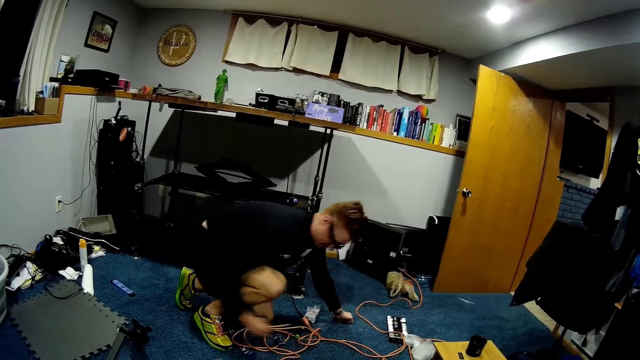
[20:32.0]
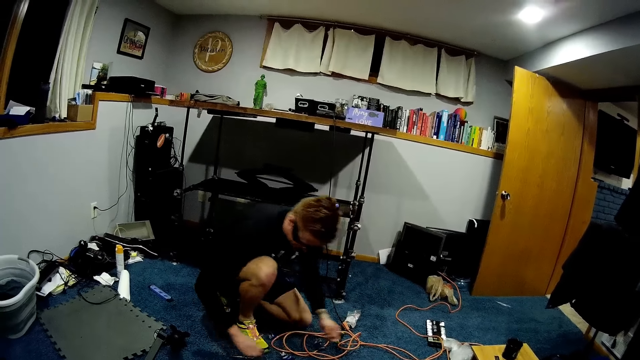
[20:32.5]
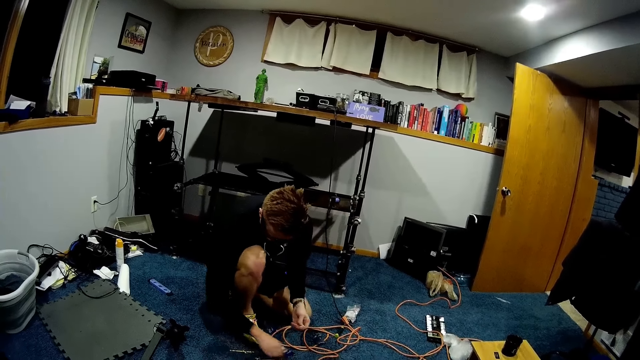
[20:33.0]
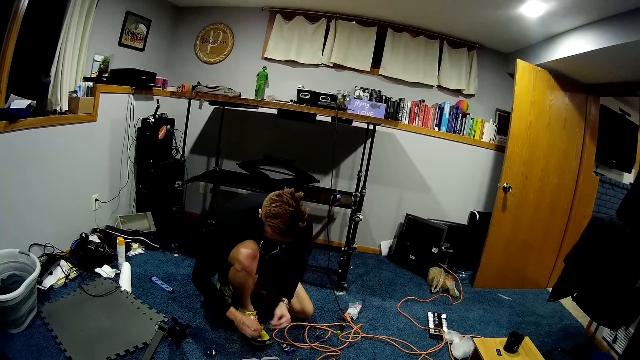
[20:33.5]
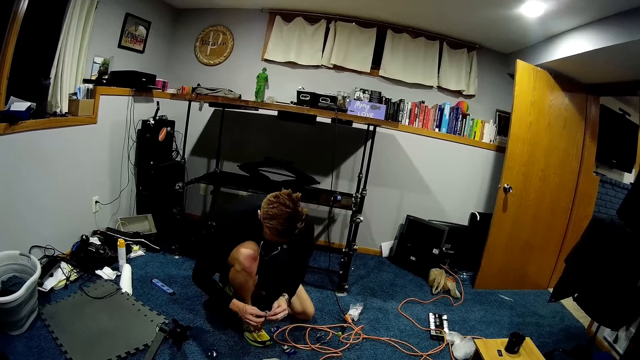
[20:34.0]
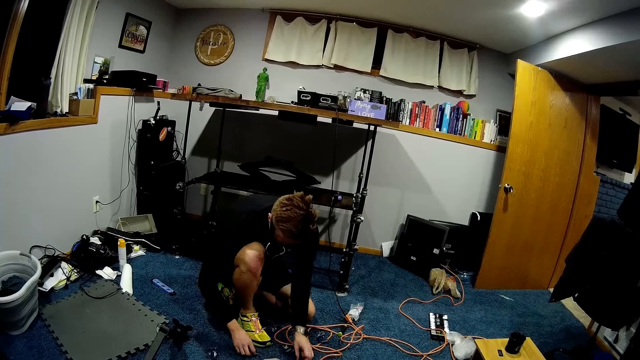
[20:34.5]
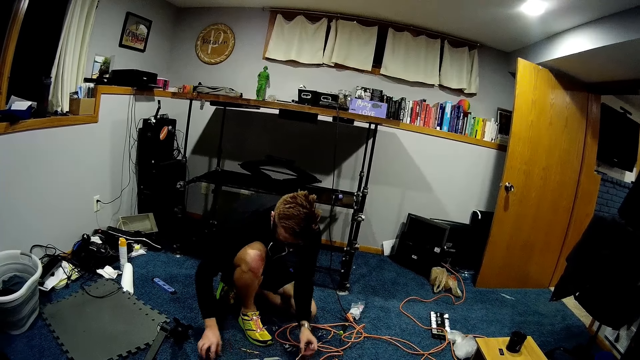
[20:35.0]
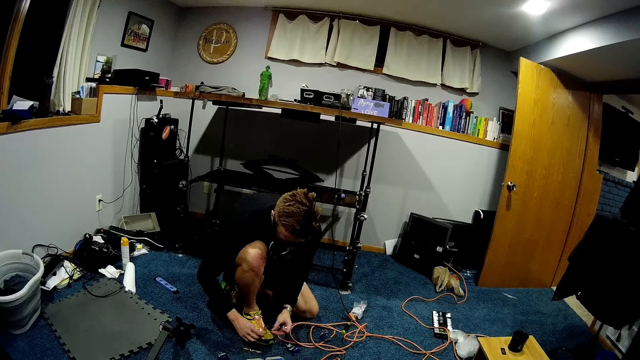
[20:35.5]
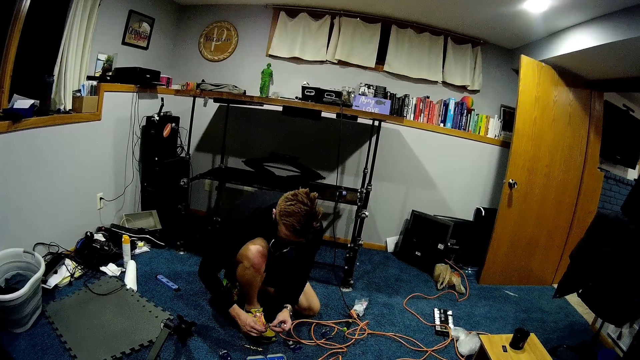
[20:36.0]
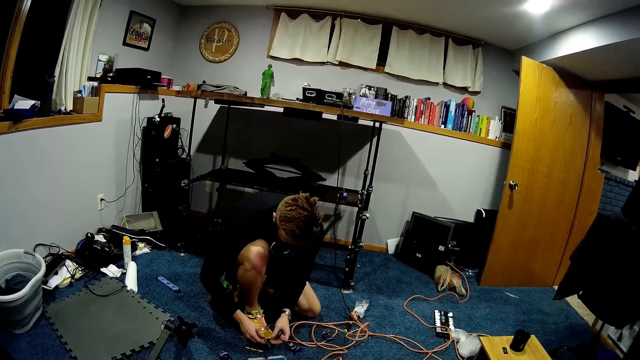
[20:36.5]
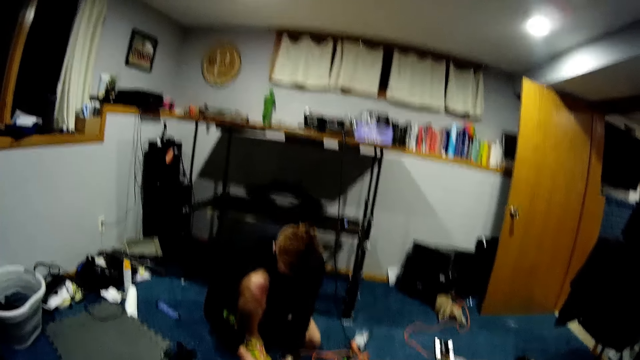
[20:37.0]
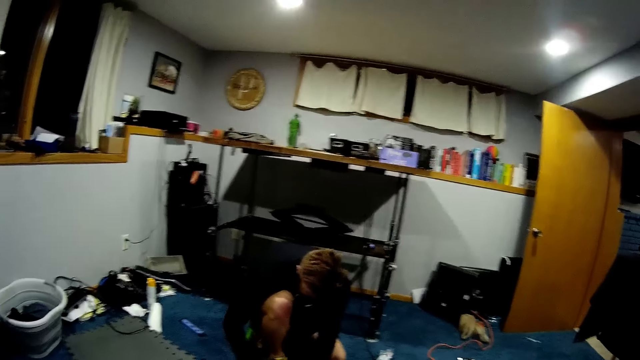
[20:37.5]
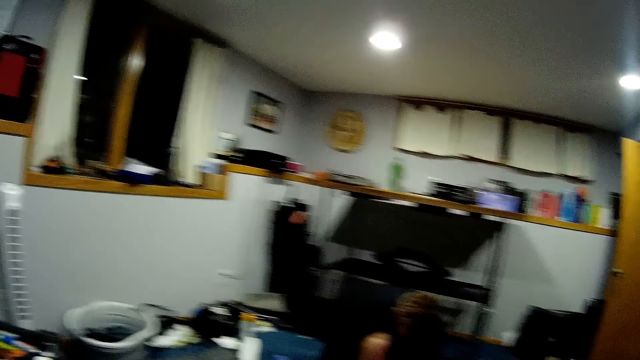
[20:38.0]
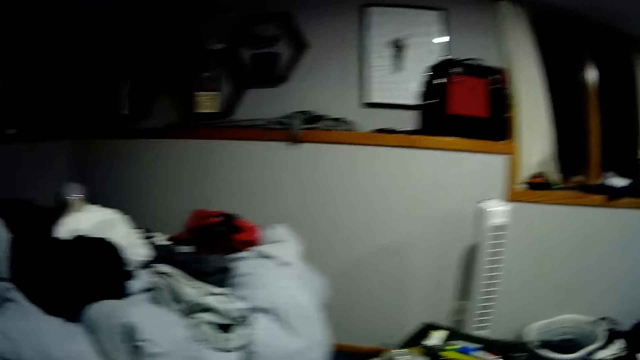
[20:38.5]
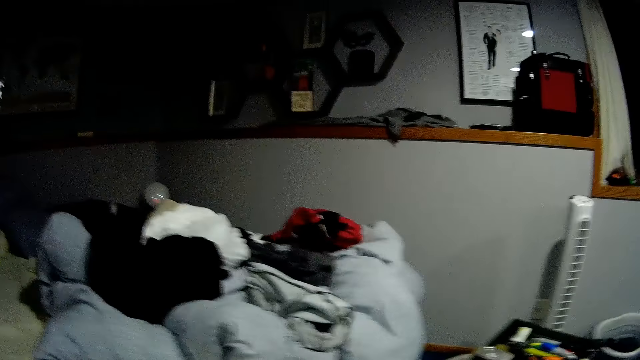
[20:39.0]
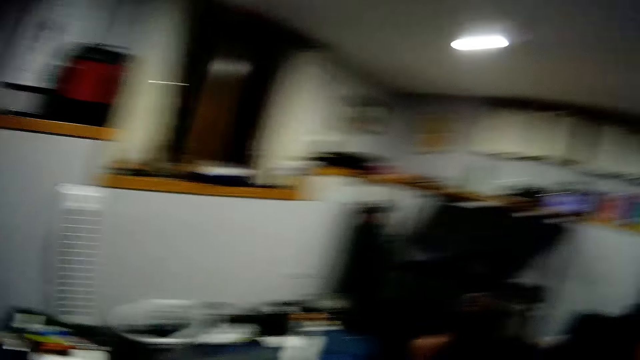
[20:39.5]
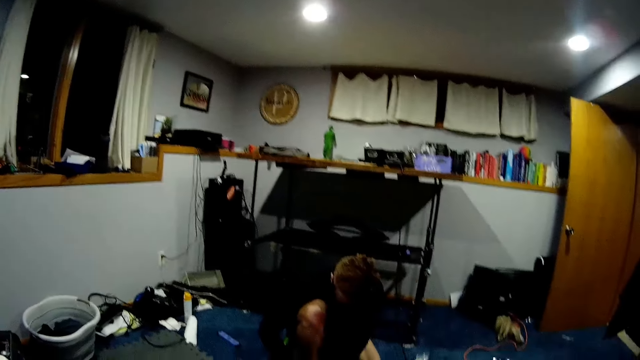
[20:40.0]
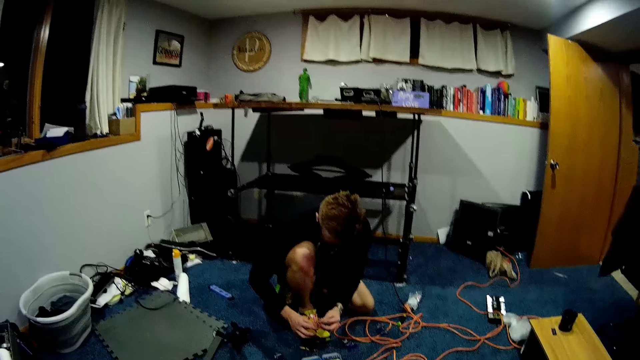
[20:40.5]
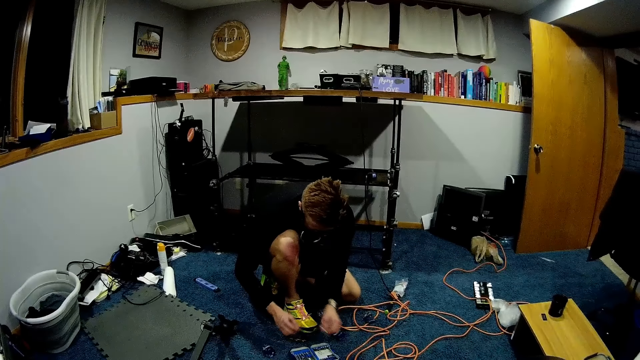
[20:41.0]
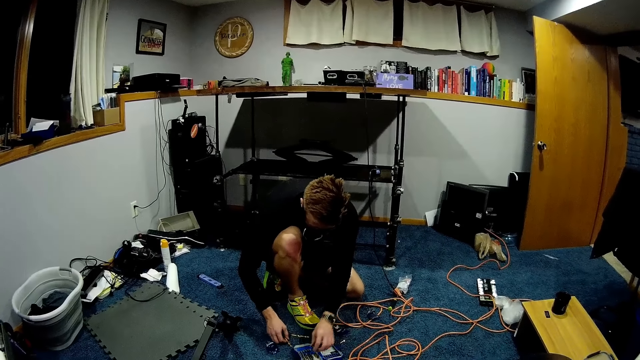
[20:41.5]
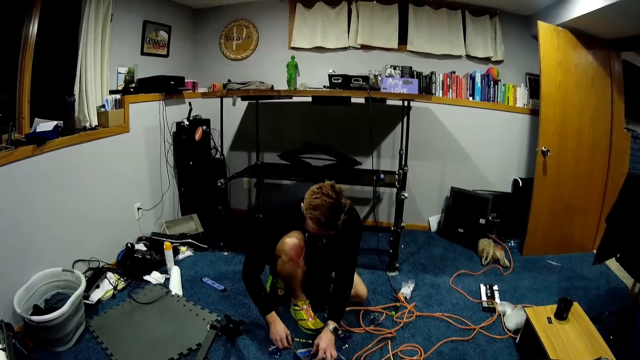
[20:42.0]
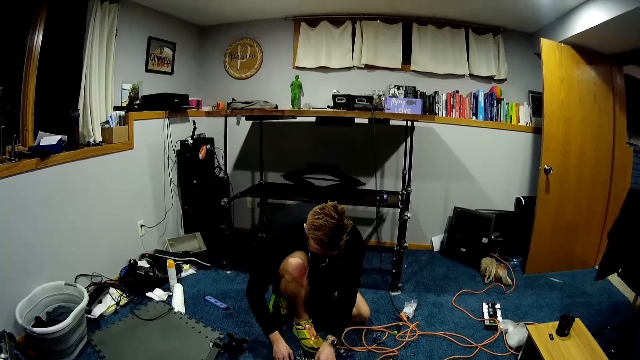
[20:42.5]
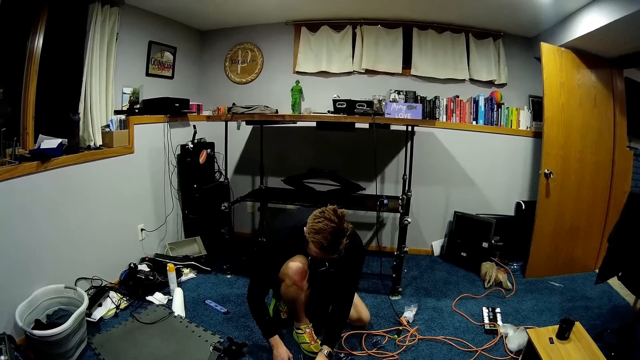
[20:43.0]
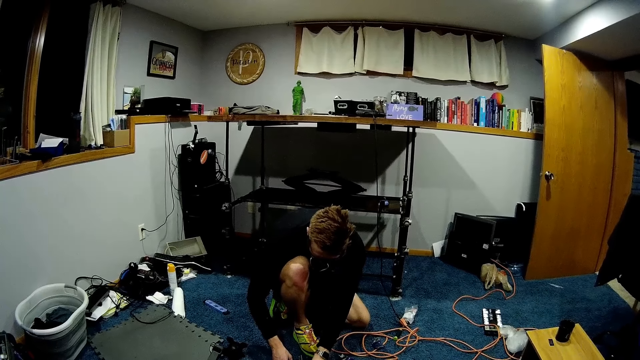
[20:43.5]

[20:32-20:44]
A man picks up a screwdriver from the floor with his right hand. The man holds the screwdriver and bolt in both hands. The man drops the screwdriver and bolt in both hands. The man picks up the screwdriver from the floor with both hands.

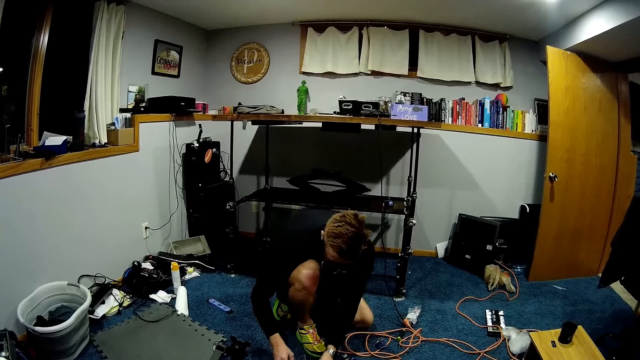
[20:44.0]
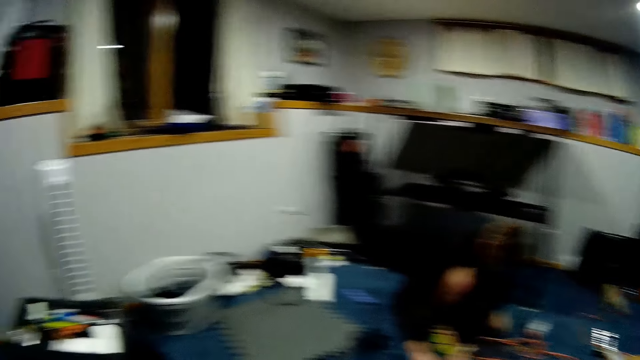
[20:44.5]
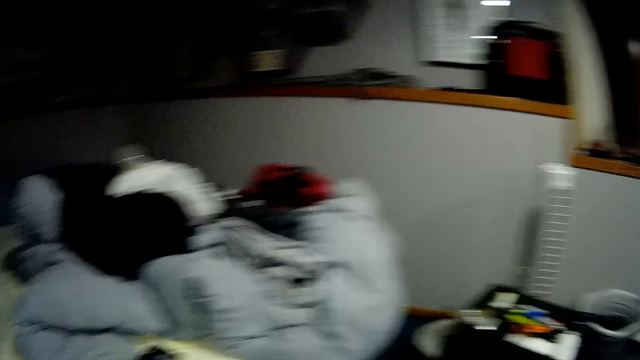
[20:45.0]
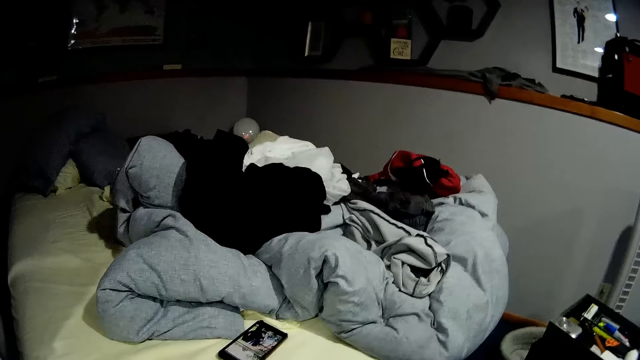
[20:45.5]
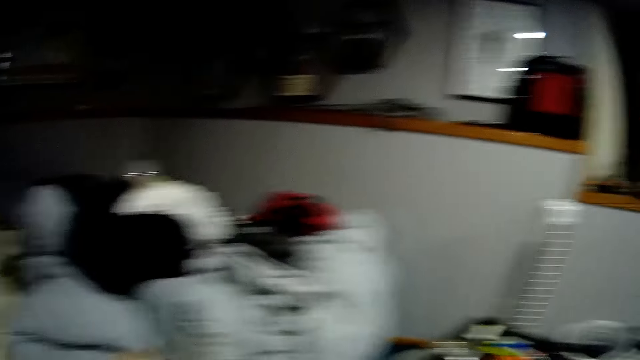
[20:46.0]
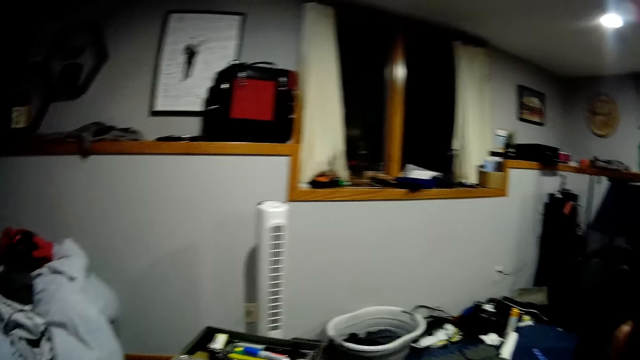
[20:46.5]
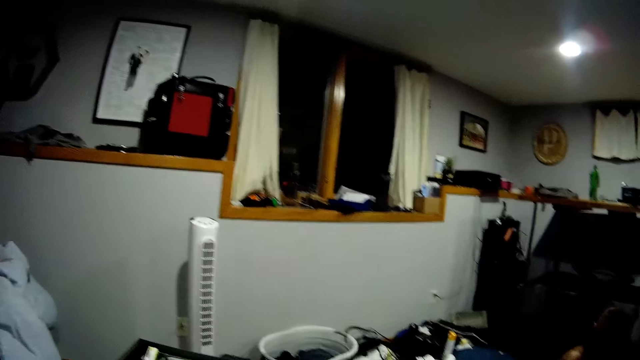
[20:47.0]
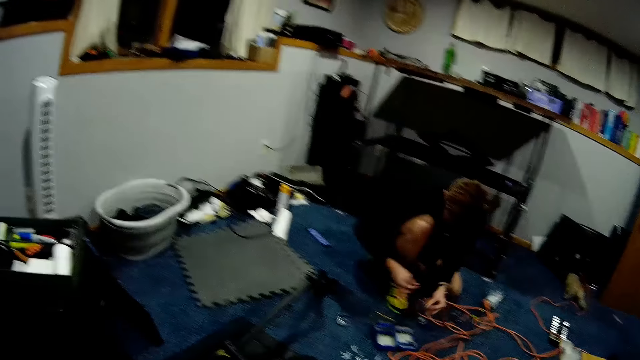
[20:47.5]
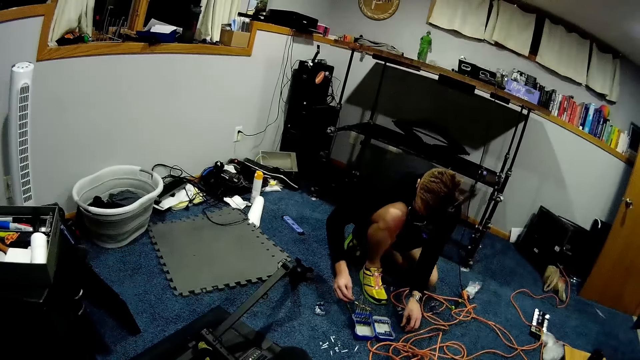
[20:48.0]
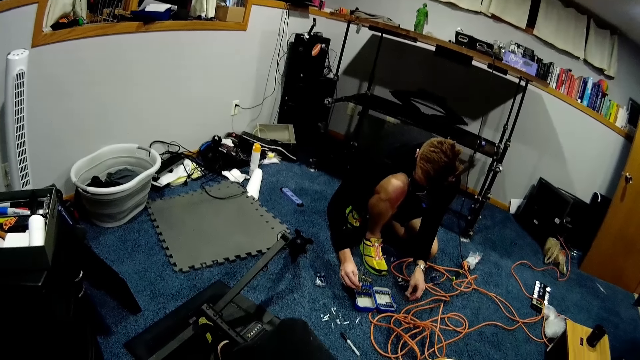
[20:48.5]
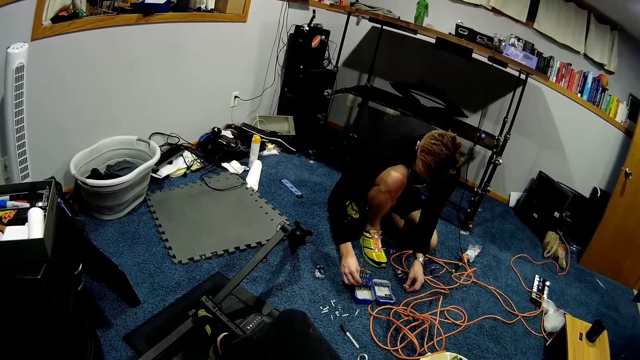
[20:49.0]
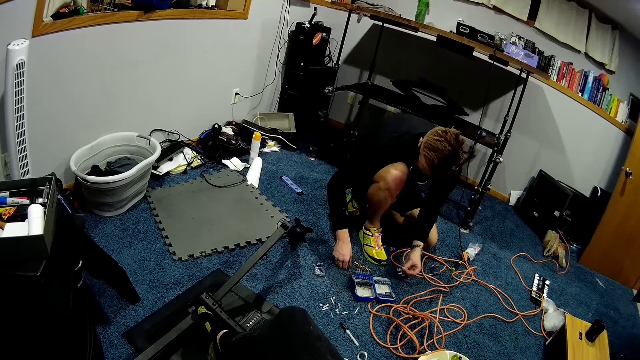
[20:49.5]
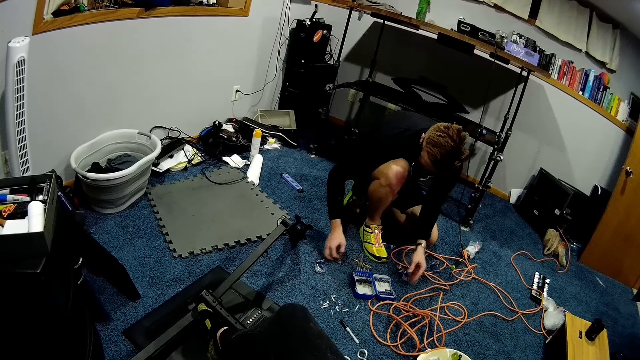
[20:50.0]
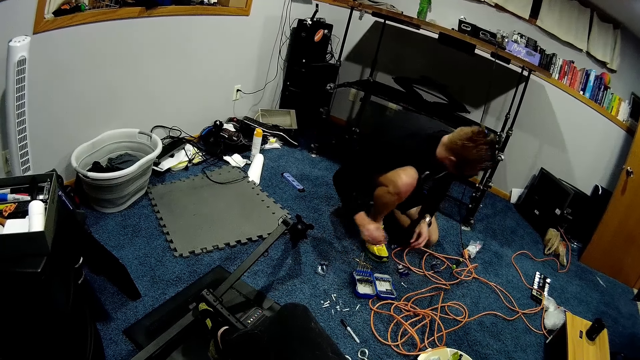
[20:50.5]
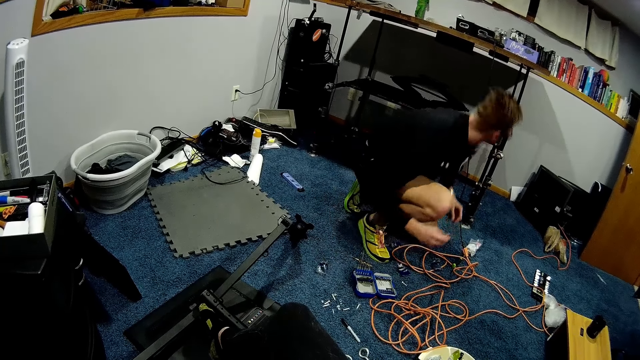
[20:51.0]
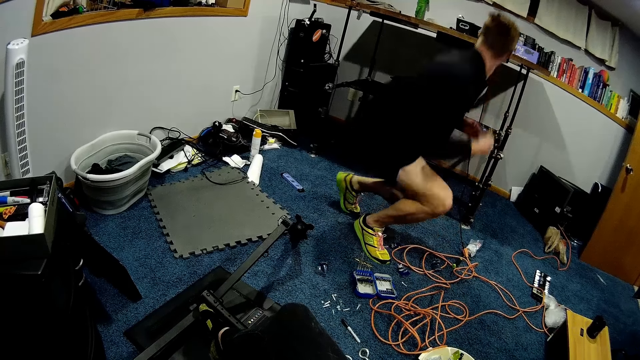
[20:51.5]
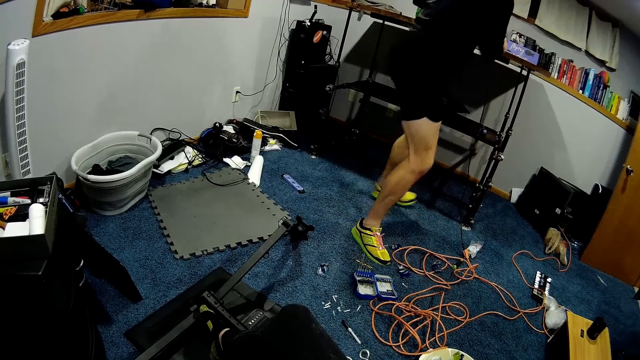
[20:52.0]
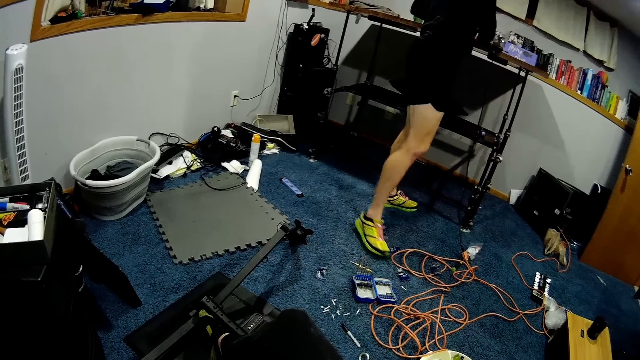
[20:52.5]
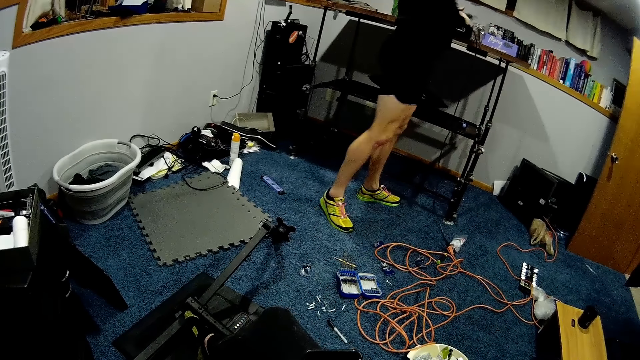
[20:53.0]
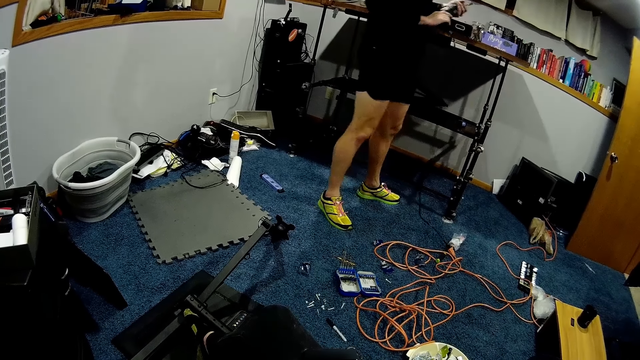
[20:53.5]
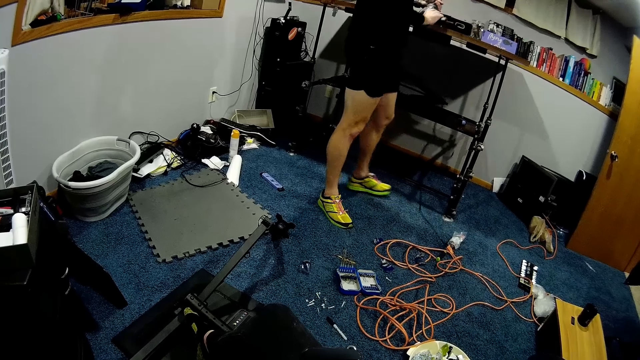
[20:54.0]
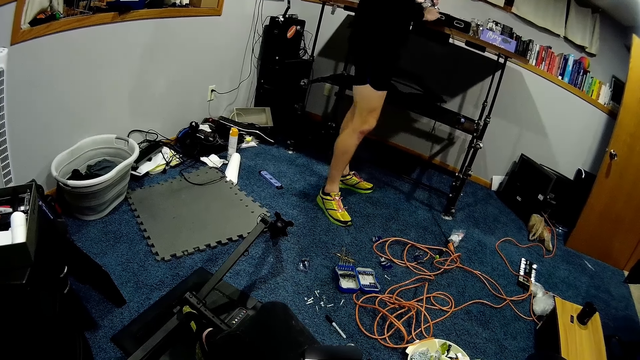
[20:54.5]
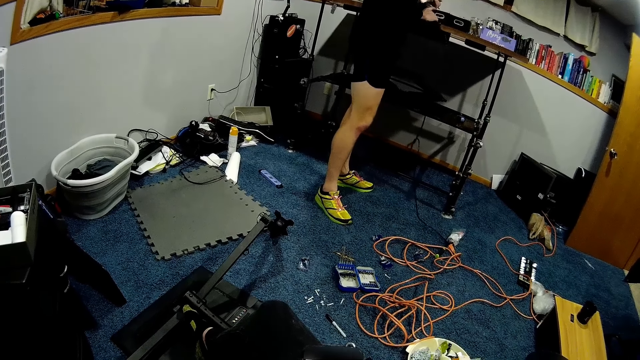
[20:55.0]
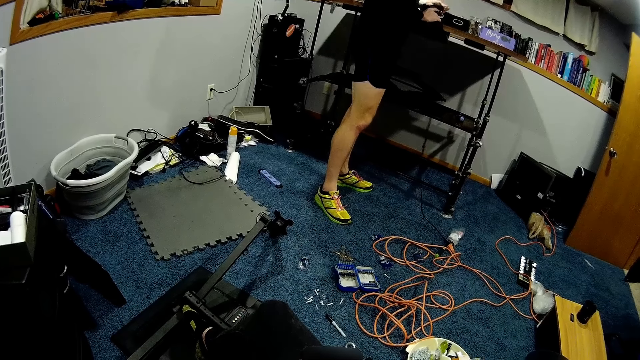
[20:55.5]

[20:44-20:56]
A man picks up screws. The man arranges the screwdriver in a screwdriver set. The man stands. The man holds an electric drill in both hands. The man fixes the nail drill machine.
